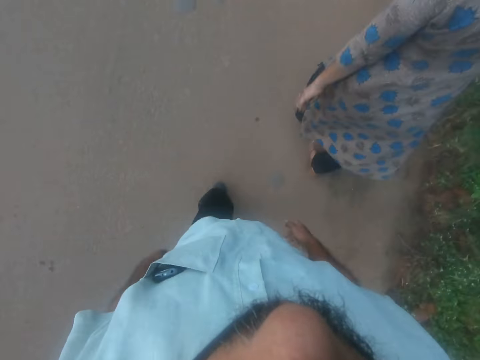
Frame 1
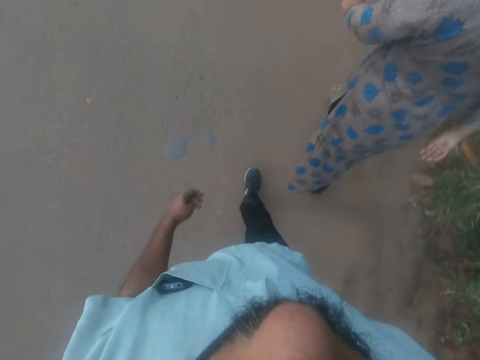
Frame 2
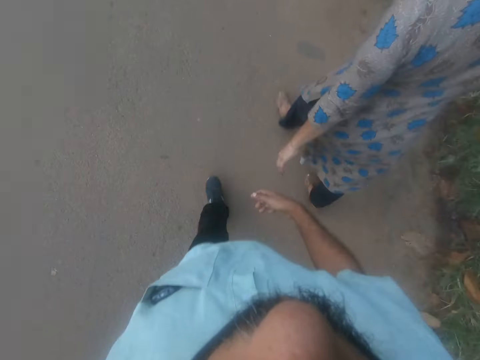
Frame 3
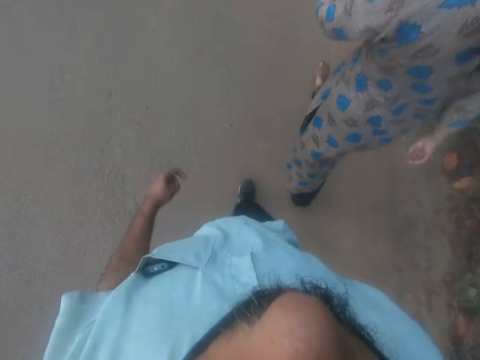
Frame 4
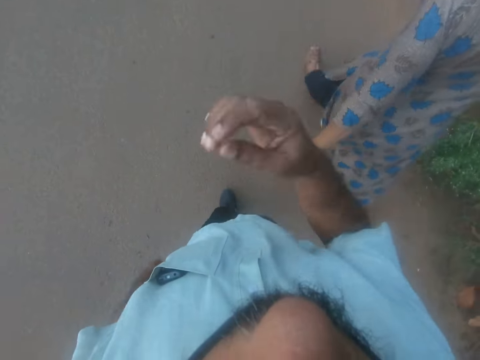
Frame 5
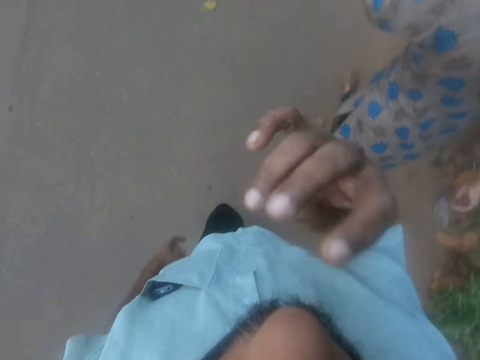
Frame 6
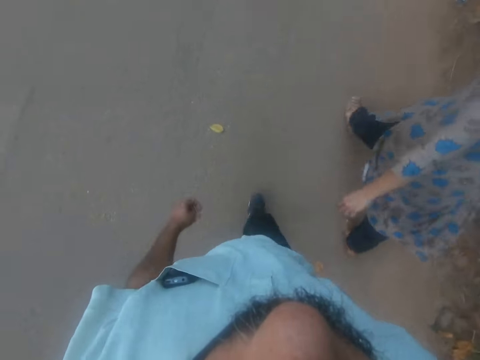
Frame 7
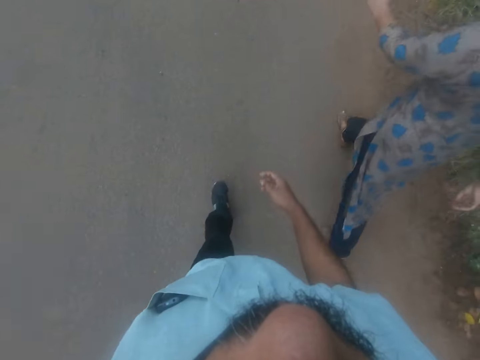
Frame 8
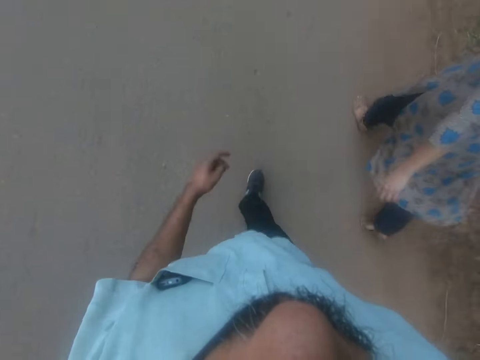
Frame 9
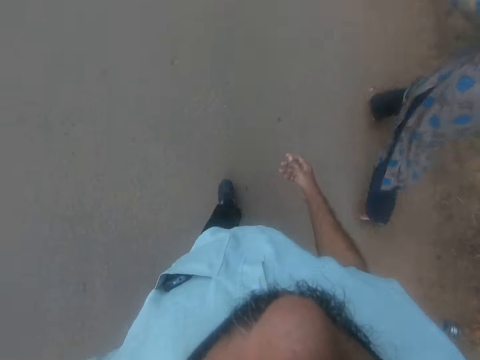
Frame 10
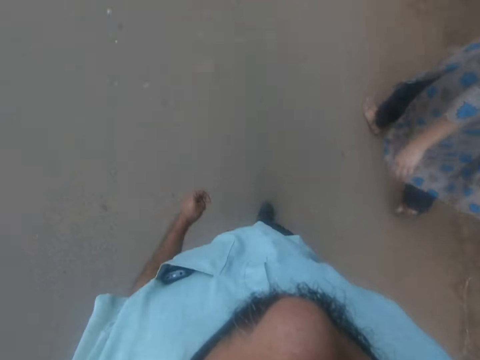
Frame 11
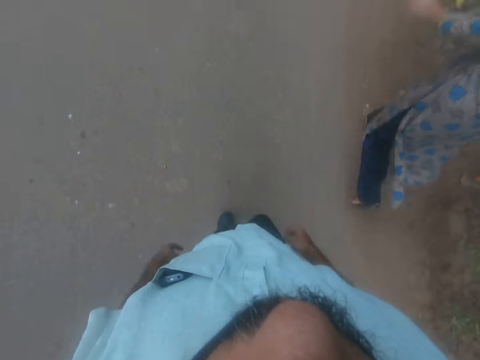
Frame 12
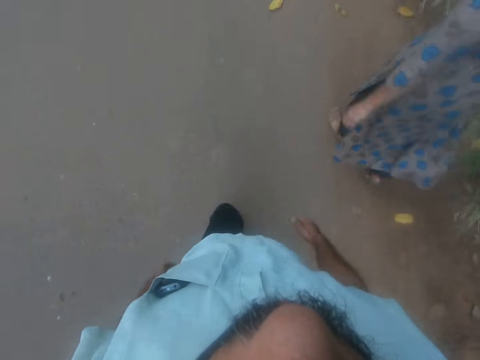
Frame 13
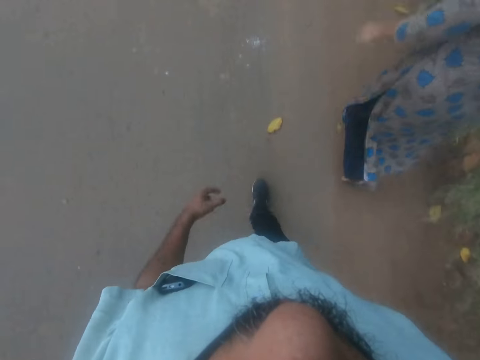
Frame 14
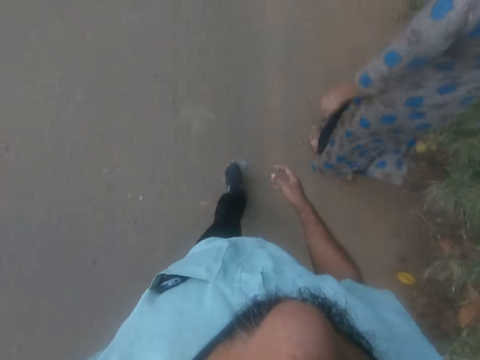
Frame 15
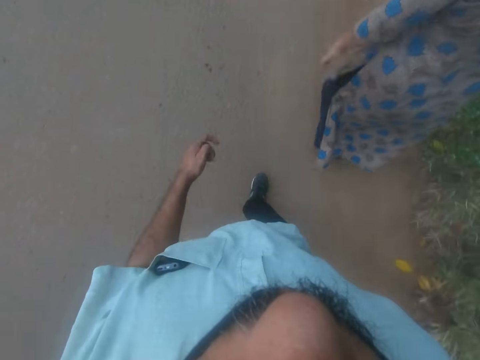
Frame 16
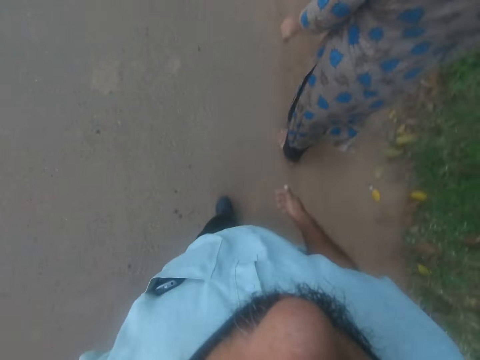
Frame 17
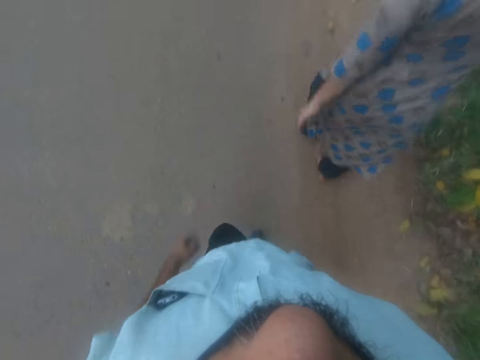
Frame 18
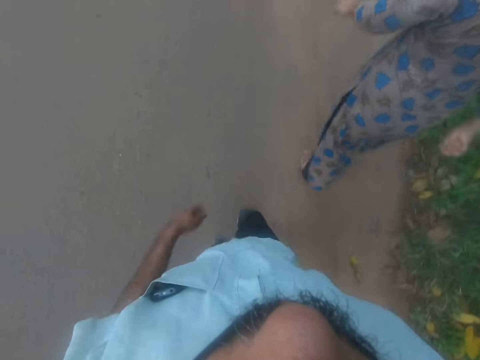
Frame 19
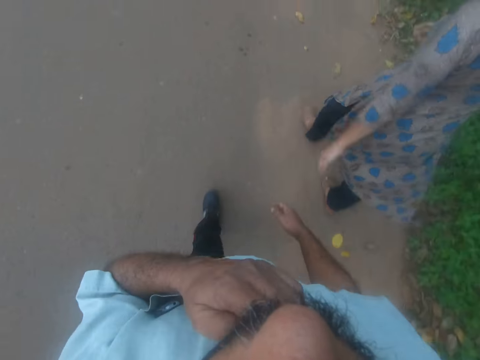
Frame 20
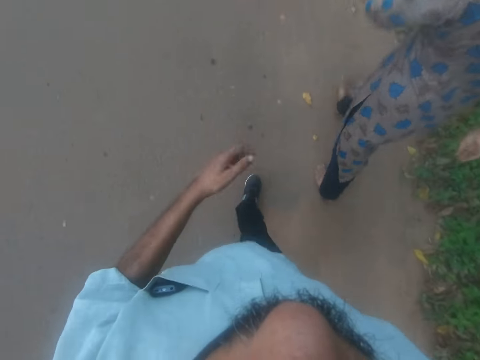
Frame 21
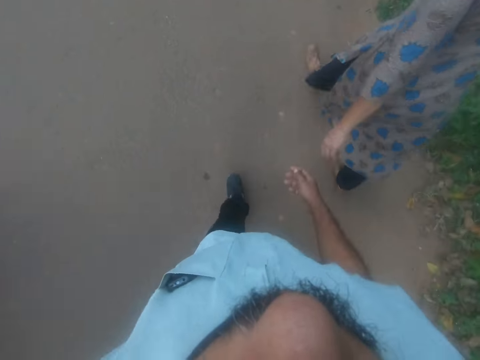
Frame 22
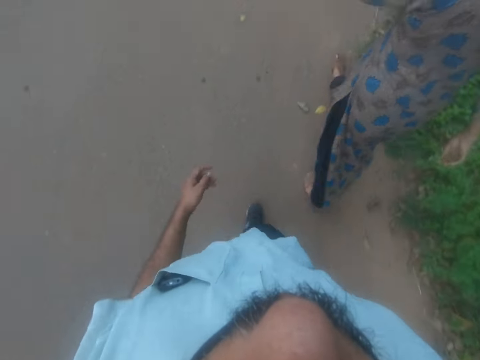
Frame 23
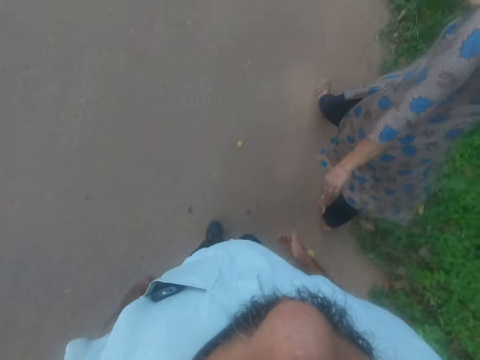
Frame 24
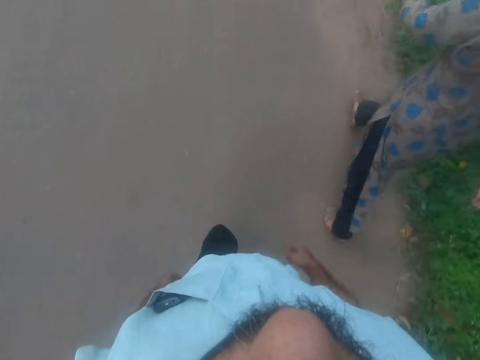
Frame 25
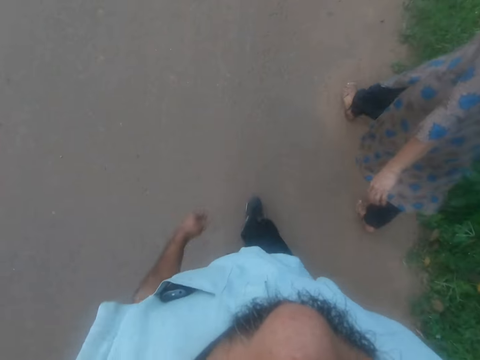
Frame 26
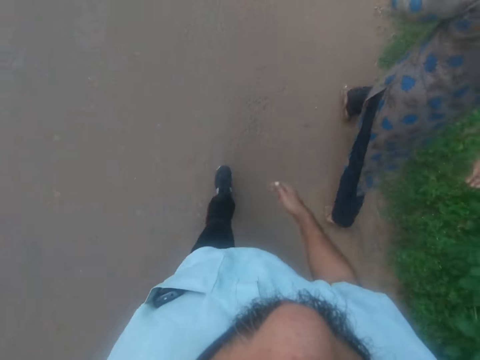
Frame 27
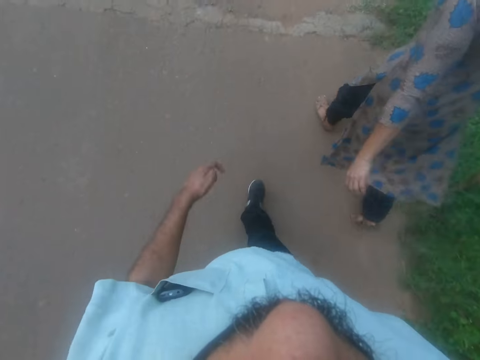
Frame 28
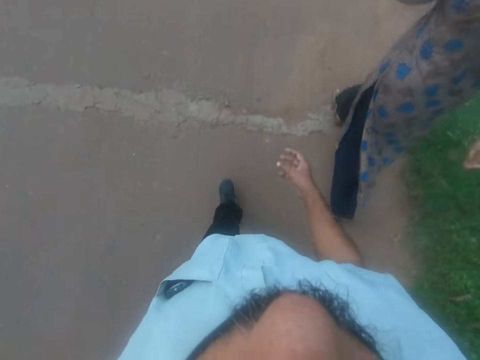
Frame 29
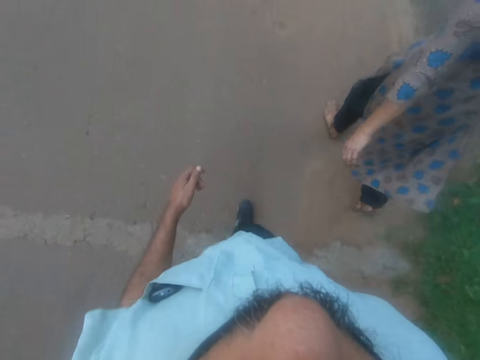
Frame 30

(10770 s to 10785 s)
The camera wearer touches his face with his right hand. He scratches the nose with his finger. He walks on the road with a person. He touches his beard with his left hand. He walks on the road with the person.

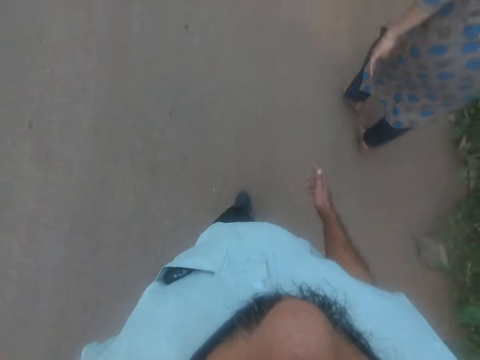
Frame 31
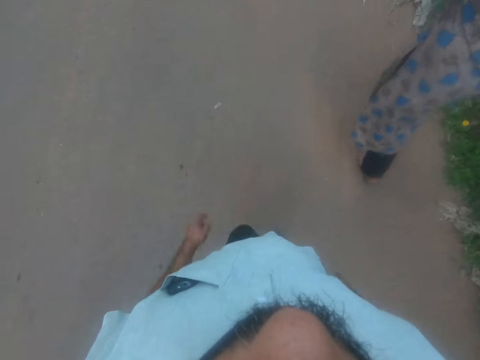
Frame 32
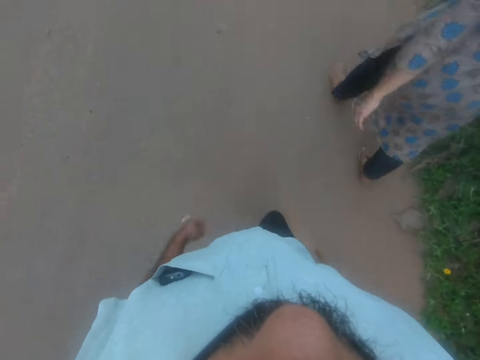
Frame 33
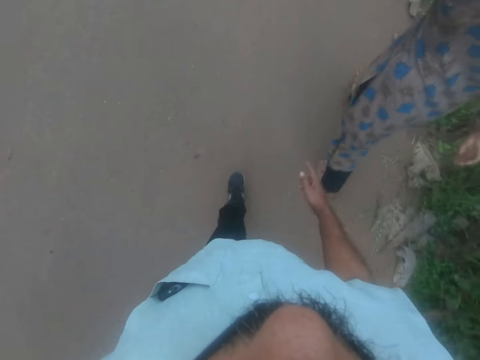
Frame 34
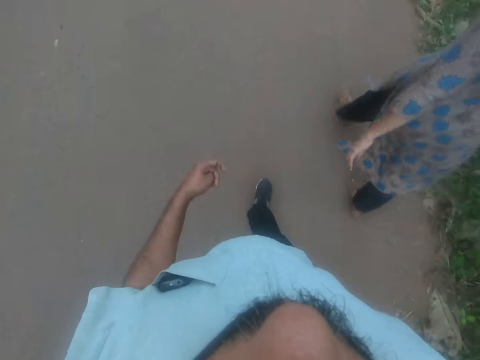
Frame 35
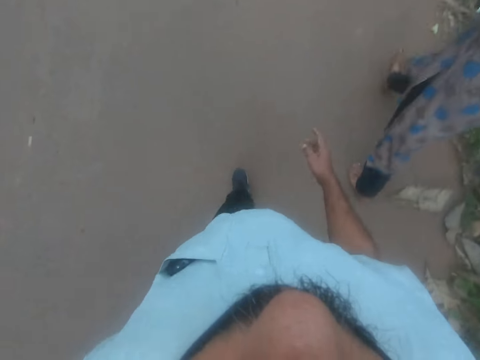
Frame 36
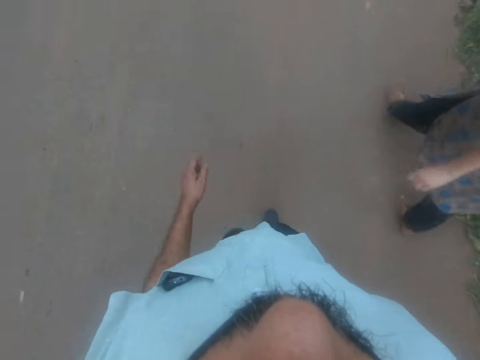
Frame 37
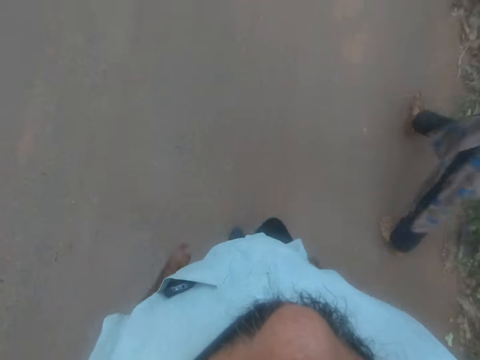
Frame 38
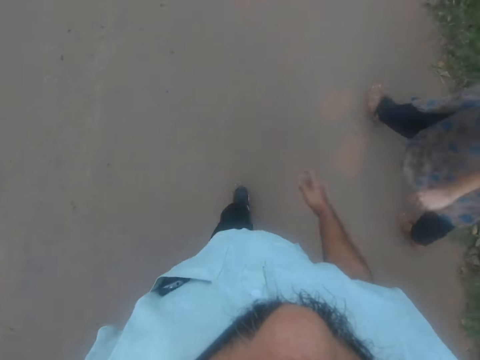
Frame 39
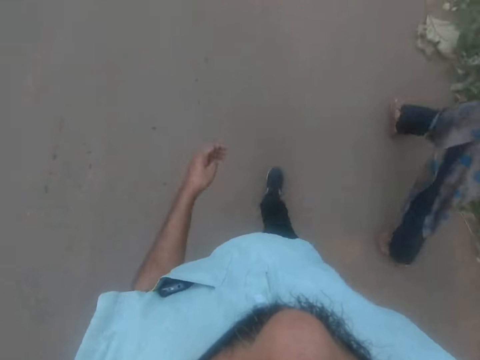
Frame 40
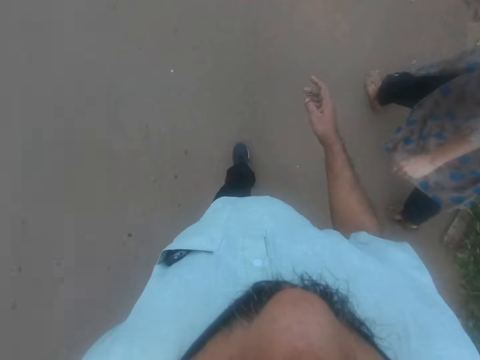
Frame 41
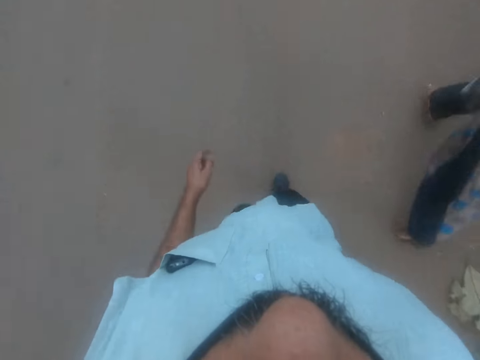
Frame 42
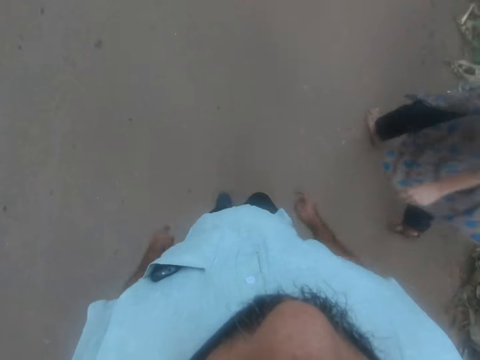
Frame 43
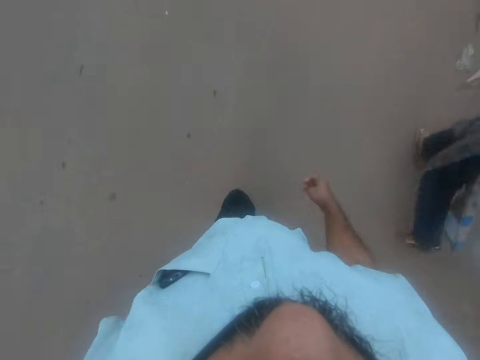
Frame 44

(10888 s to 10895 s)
The camera wearer interacts with a man.

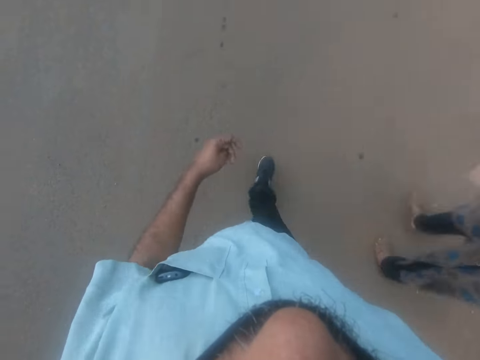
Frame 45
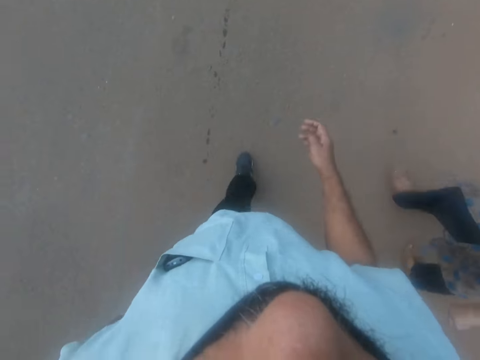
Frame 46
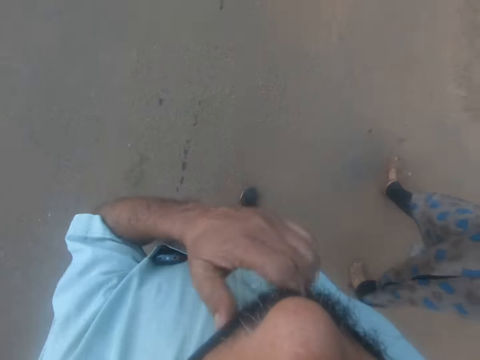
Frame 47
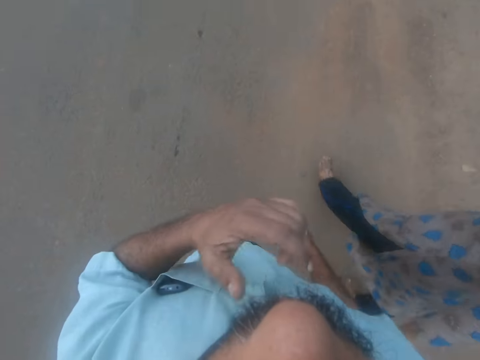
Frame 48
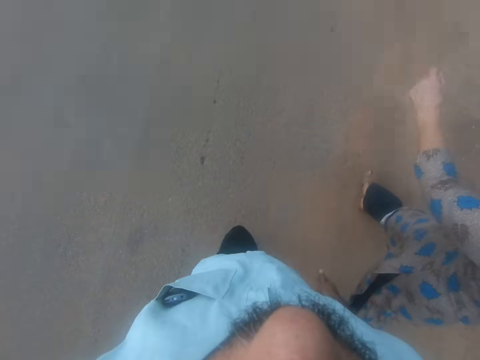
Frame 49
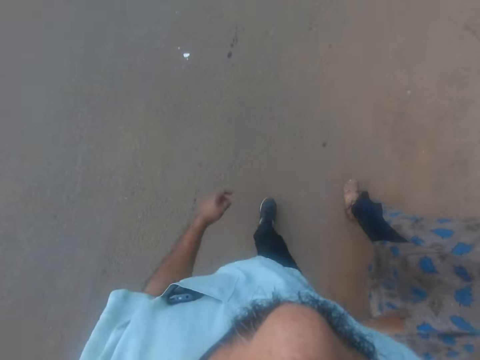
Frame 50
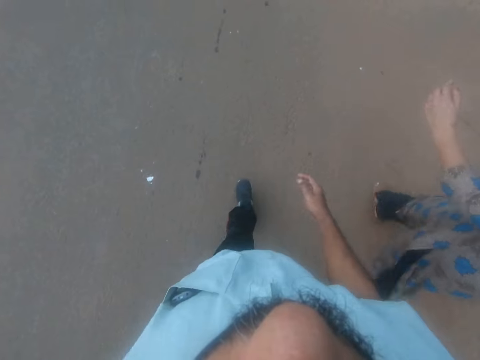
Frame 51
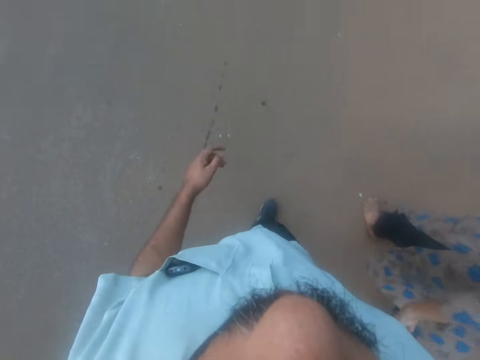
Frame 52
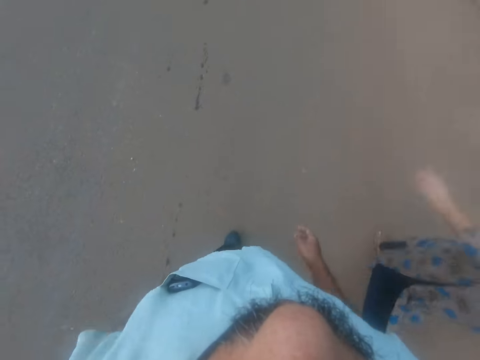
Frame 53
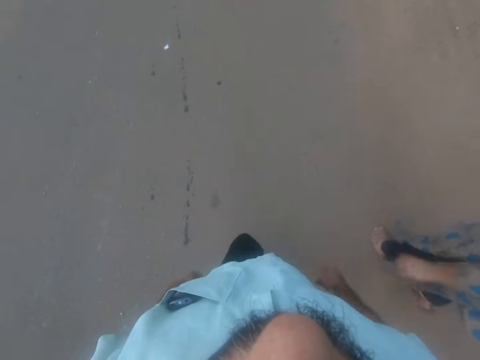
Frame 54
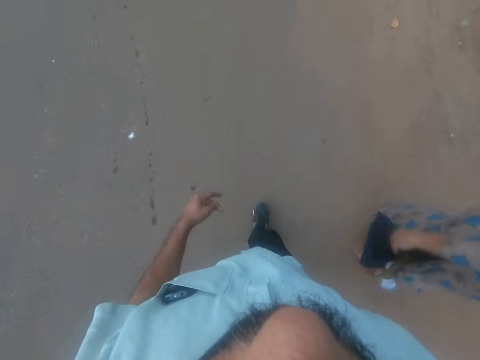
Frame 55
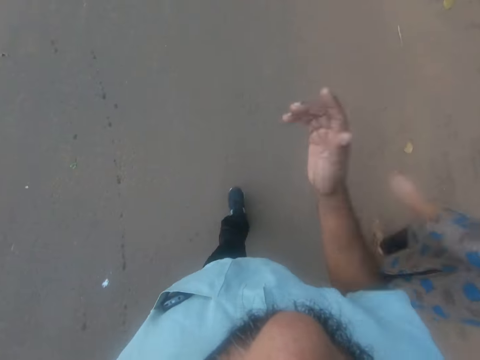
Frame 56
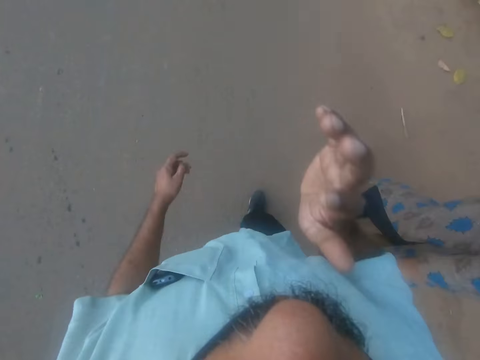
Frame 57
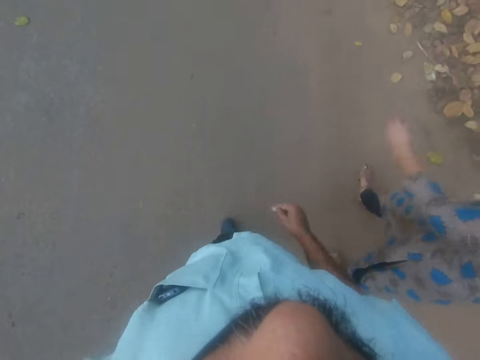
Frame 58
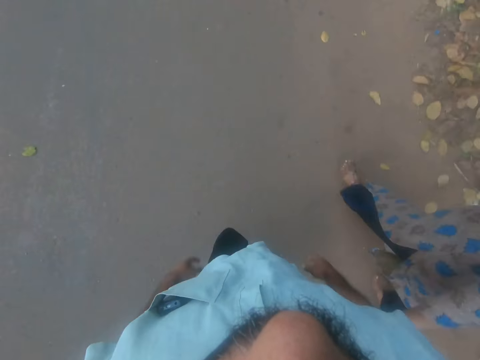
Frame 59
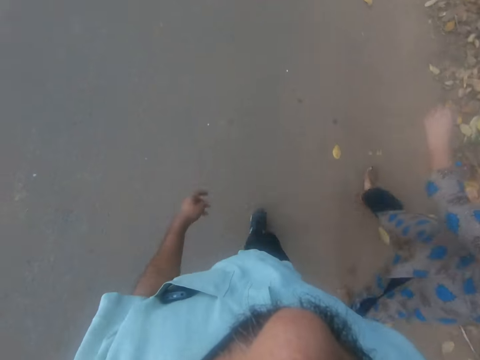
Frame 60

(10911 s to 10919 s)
The camera wearer touches his beard with his left hand. He walks on the road with a person. He scratches the cheek with his finger. He walks on the road with the person.
